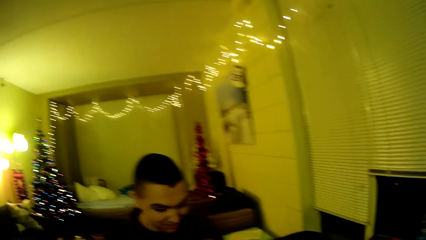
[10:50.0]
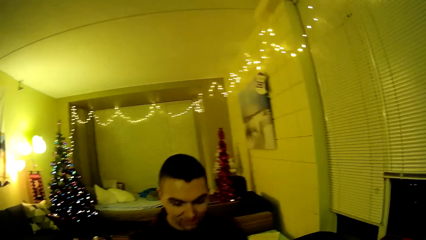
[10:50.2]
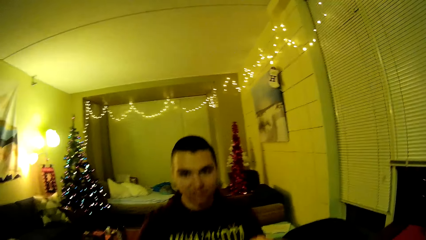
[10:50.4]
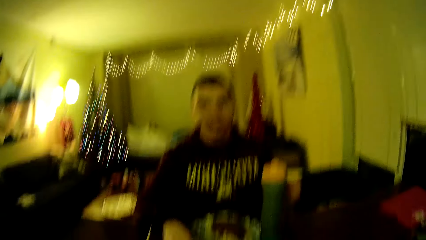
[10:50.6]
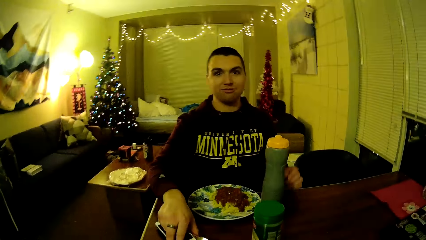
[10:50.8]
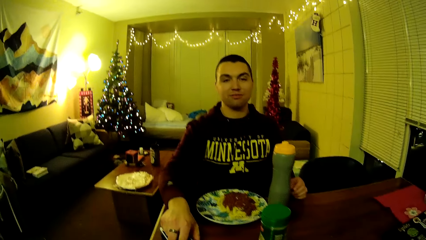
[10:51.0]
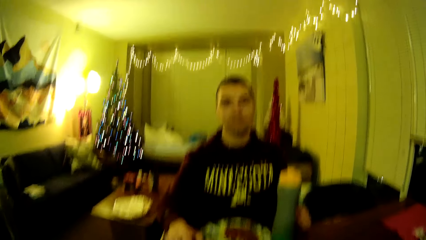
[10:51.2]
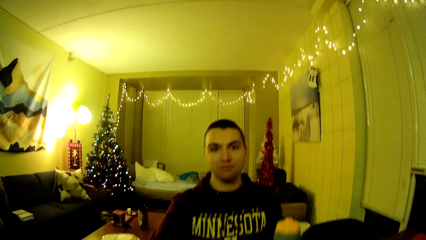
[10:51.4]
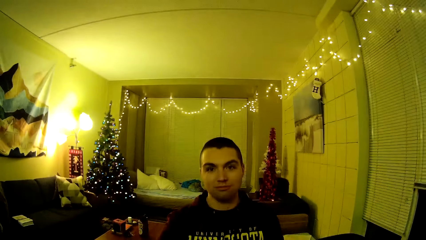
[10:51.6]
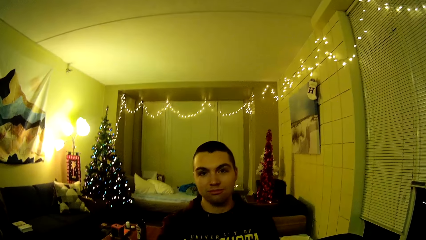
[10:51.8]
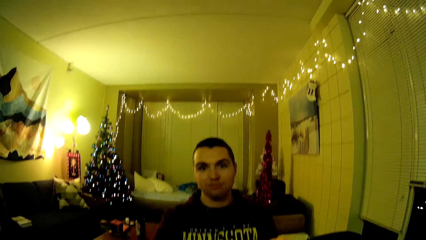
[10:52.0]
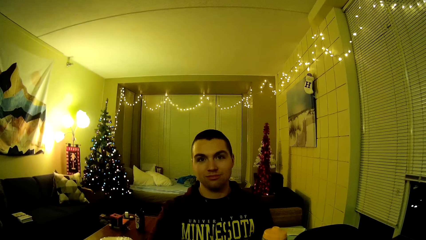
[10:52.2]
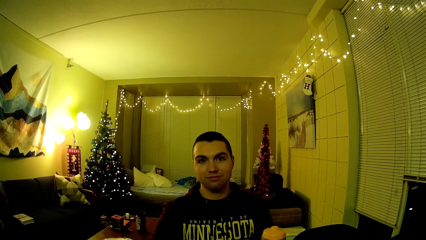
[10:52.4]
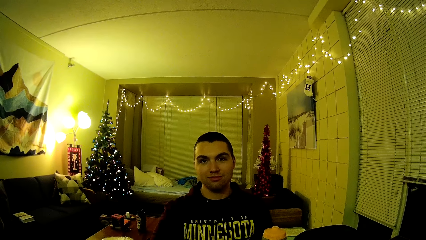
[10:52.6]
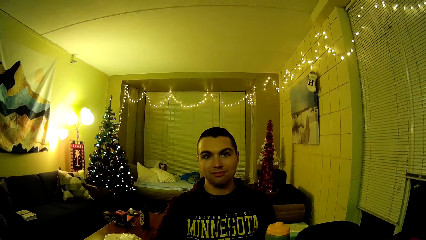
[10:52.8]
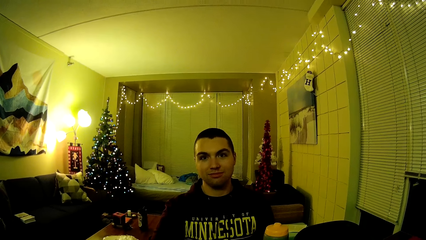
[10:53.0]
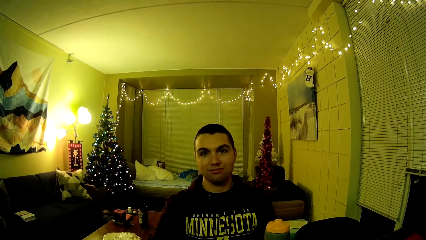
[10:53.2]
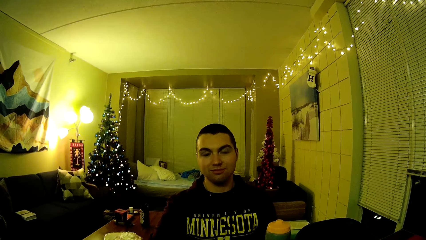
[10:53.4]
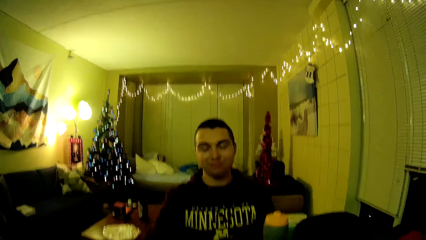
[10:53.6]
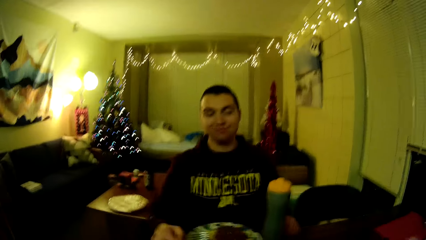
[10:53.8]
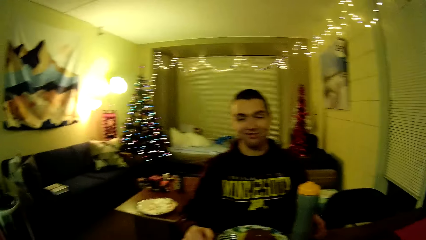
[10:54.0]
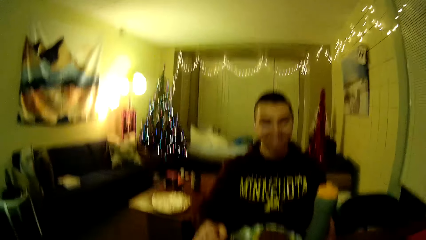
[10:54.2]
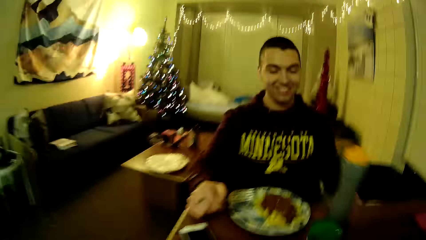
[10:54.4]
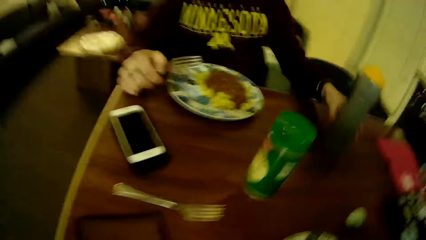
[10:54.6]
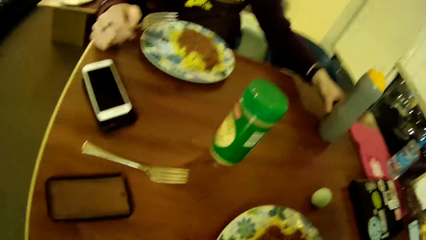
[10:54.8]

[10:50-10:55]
The camera wearer sits on the dining chair. The man looks at the camera. The man adjusts a water bottle on the dining table.
